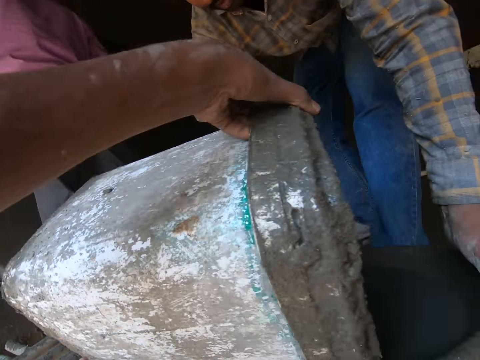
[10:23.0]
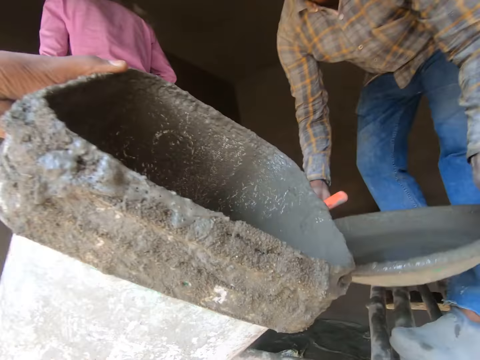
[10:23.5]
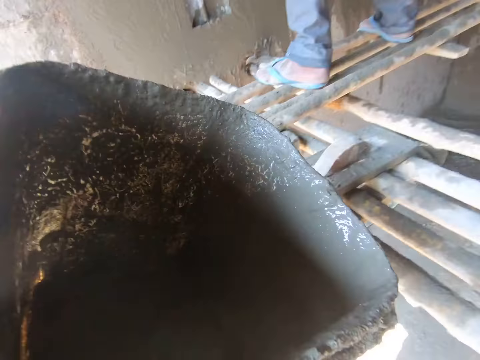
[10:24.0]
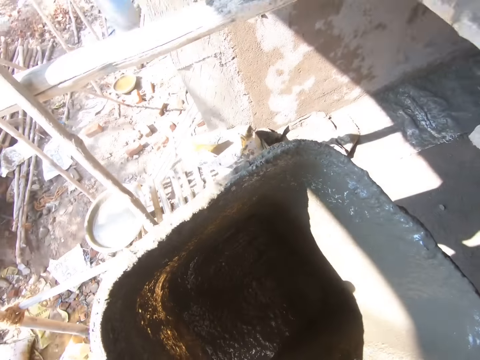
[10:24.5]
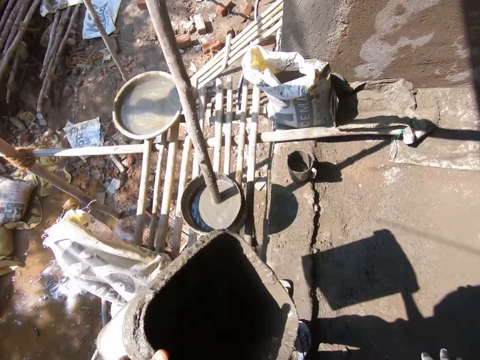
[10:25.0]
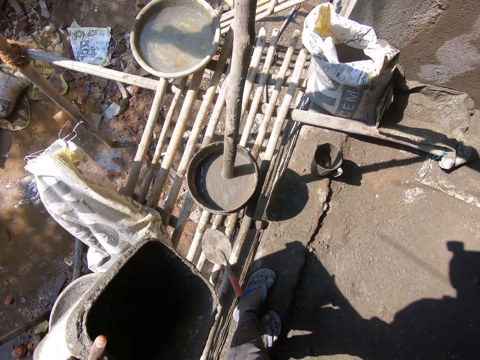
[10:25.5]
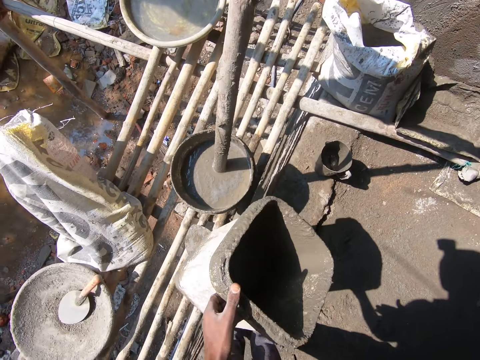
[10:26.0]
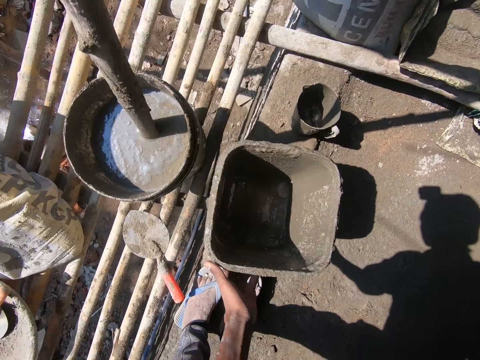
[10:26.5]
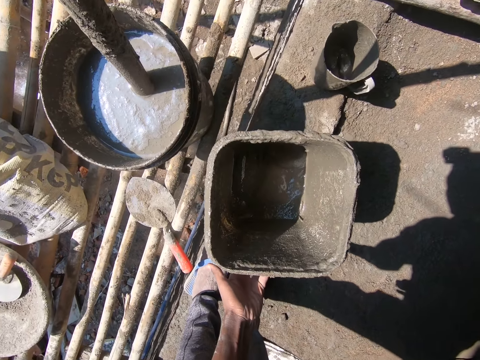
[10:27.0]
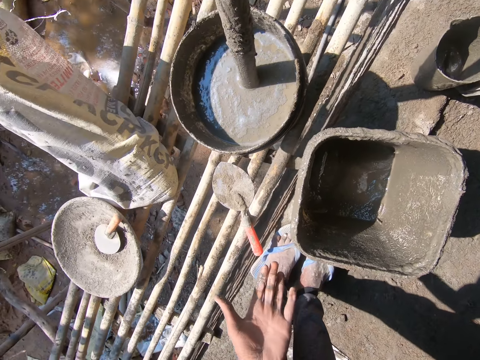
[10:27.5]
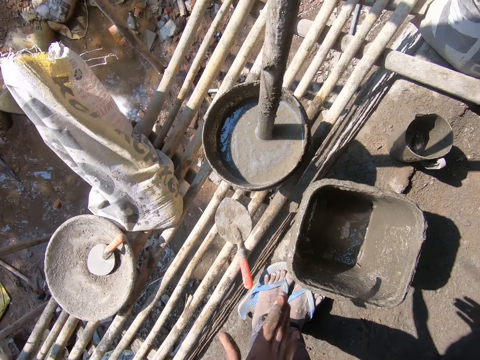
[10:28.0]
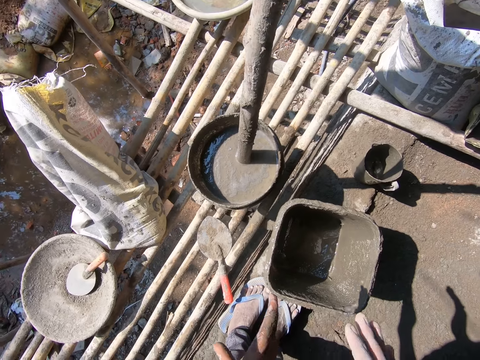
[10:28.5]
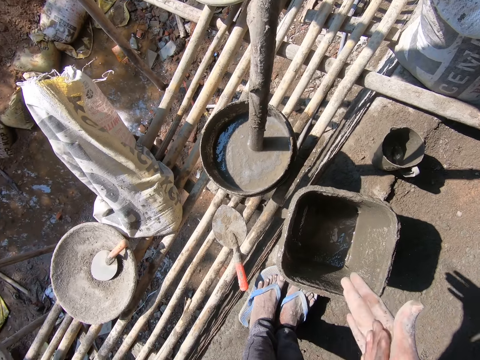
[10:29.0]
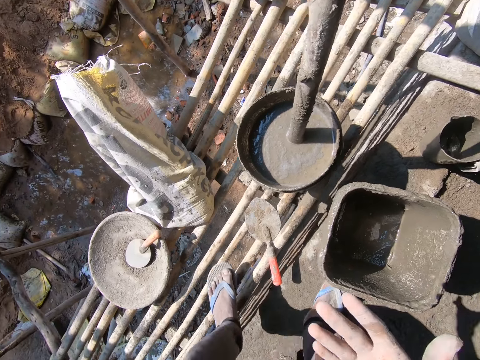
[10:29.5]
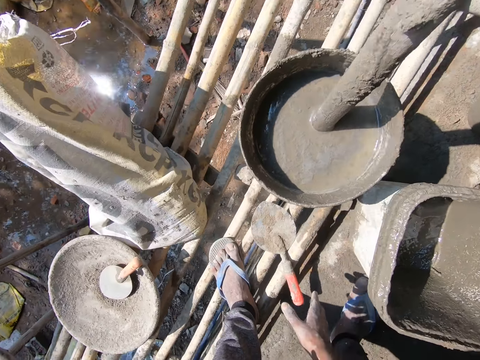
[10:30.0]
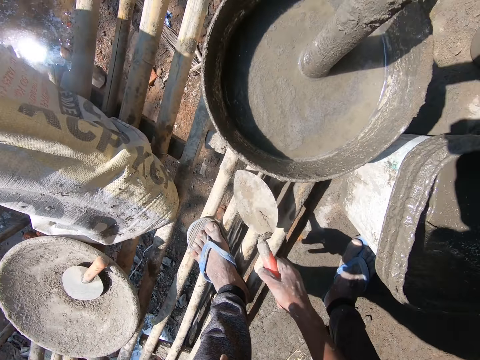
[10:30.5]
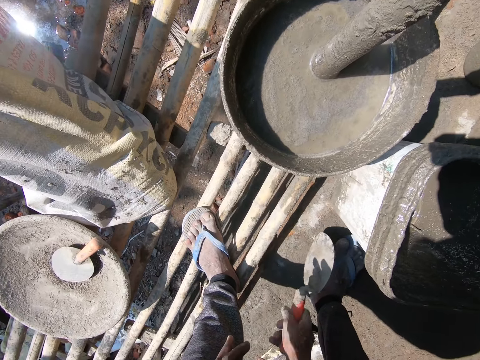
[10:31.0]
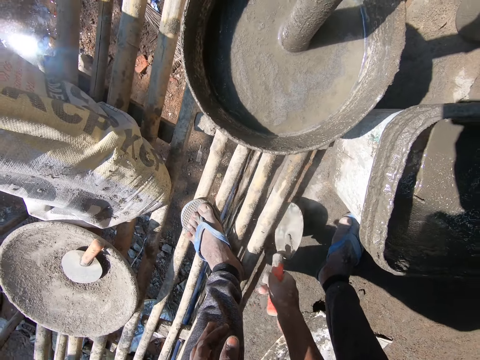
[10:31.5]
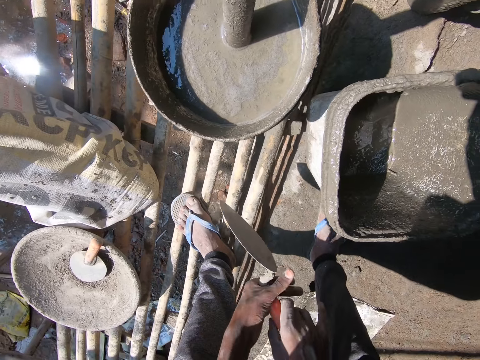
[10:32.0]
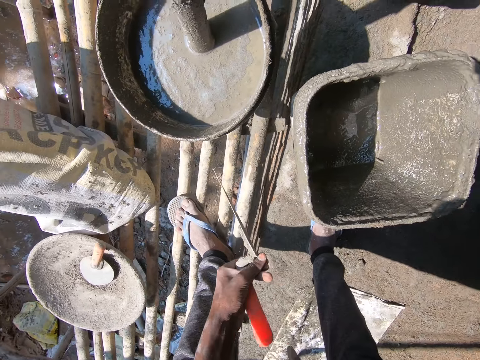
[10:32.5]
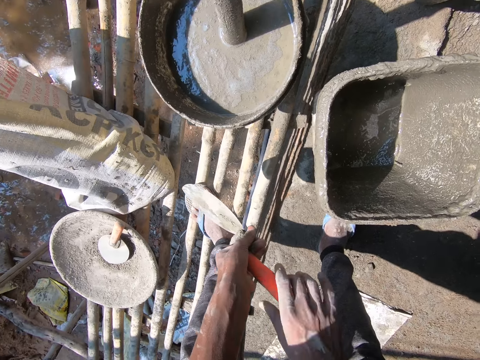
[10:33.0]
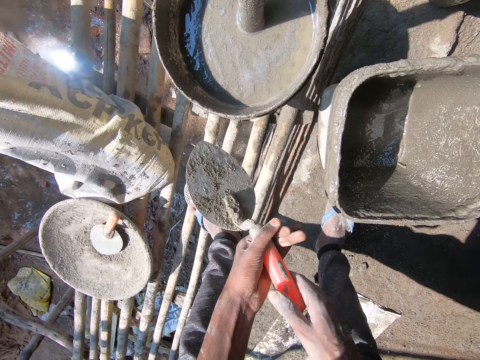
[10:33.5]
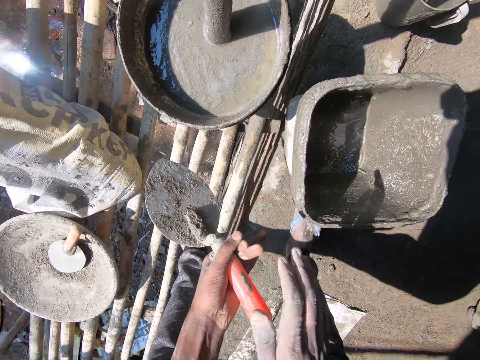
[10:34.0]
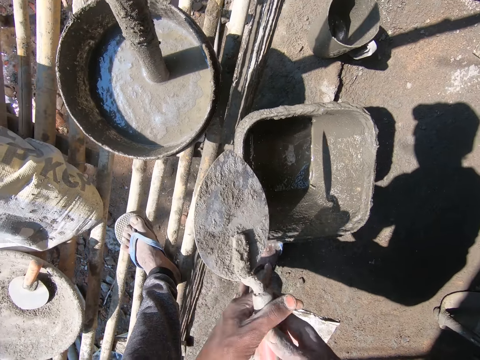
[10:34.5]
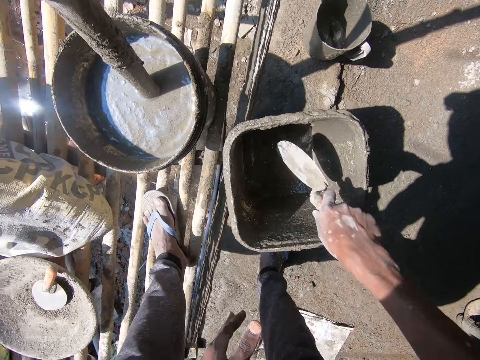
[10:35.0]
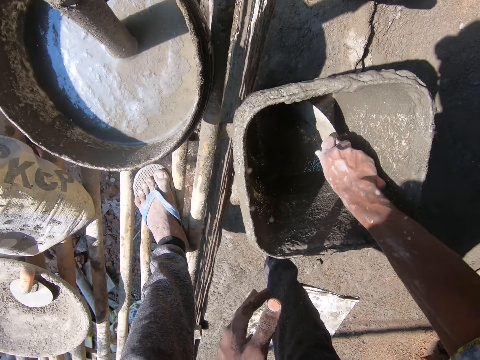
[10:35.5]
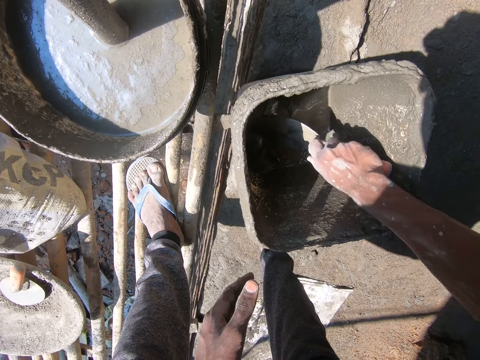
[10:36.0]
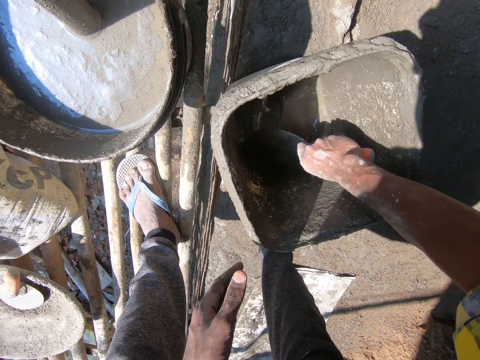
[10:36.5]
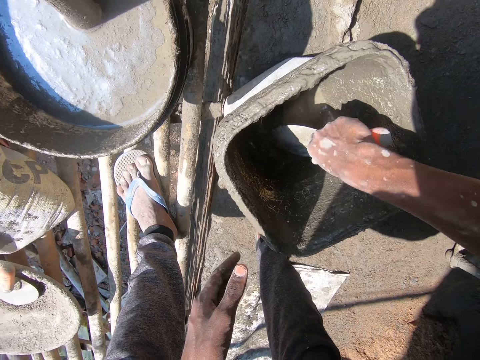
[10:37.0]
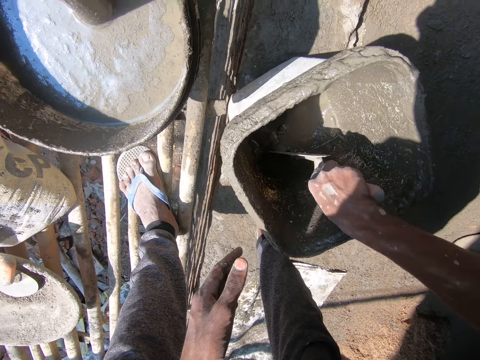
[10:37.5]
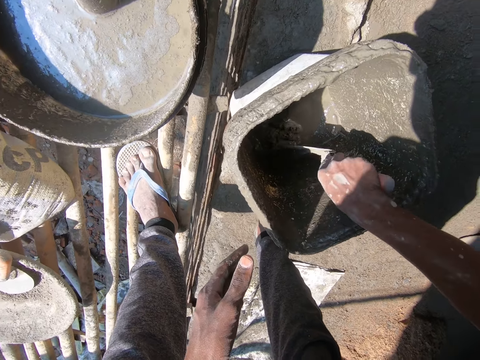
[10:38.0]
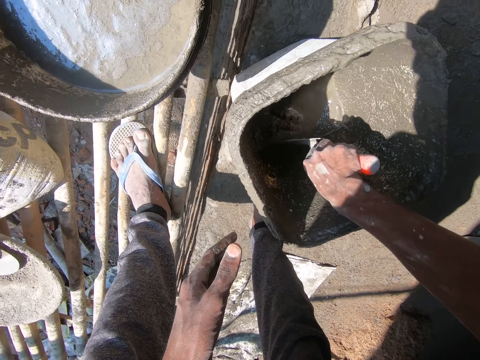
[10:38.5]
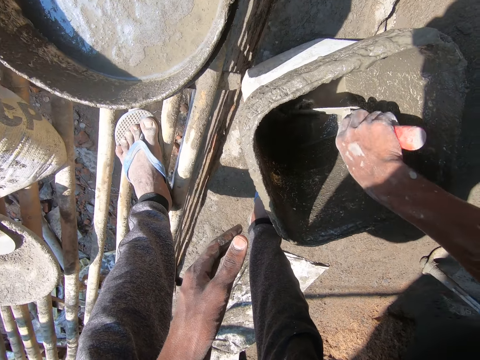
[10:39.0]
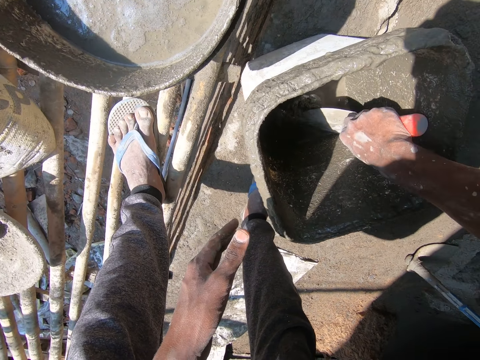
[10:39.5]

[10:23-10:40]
A man carries the basin to the other side of the room. The camera wearer places the bucket on the floor. He looks at his hand. He wipes his hands together. He picks a trowel from the ladder. He hits the trowel on the ladder. He holds the trowel with his other hand. He wipes the trowel. He scrubs the mixed mortar. He cleans the bucket with the trowel in his hand.

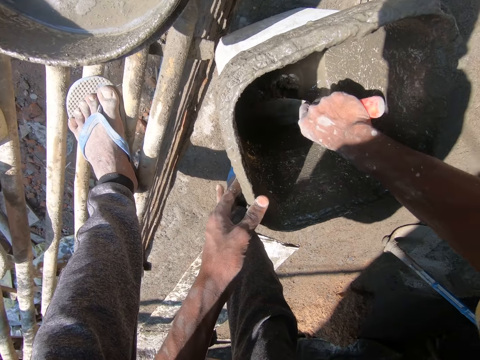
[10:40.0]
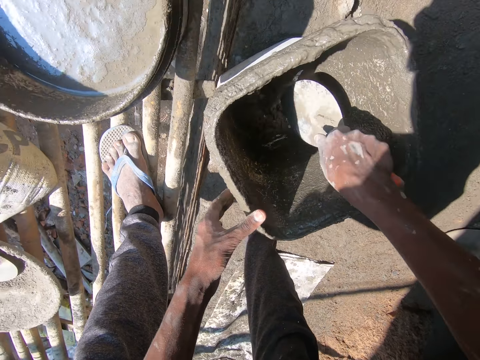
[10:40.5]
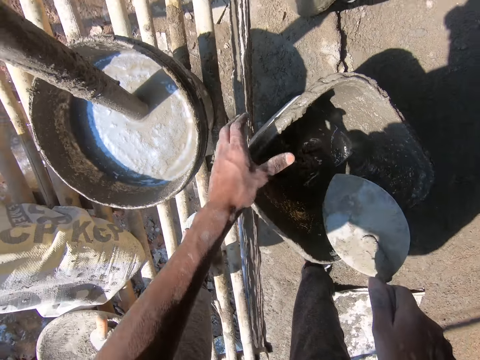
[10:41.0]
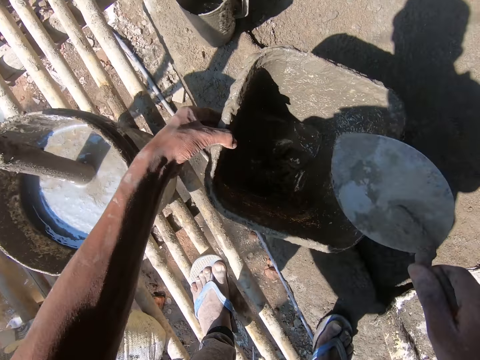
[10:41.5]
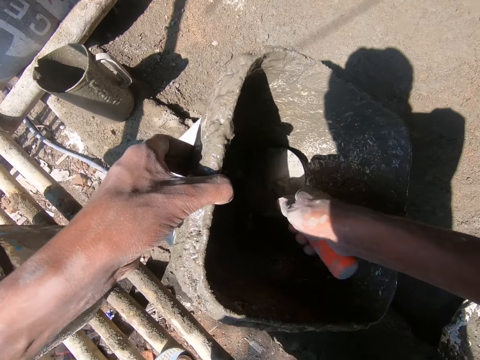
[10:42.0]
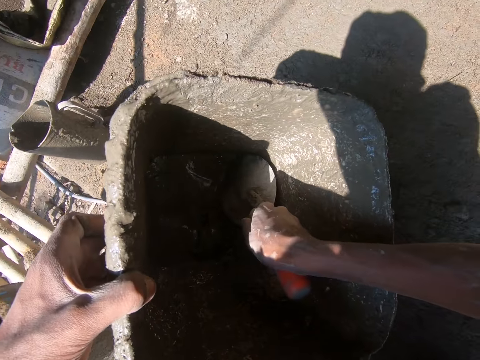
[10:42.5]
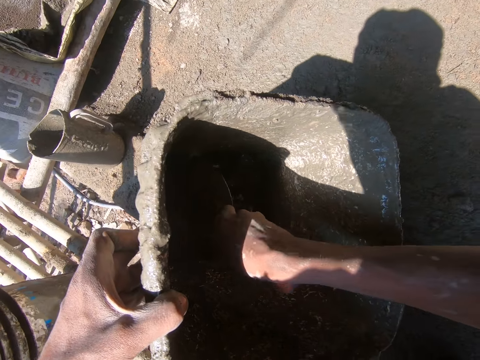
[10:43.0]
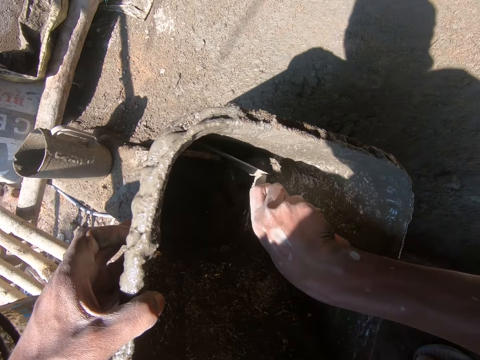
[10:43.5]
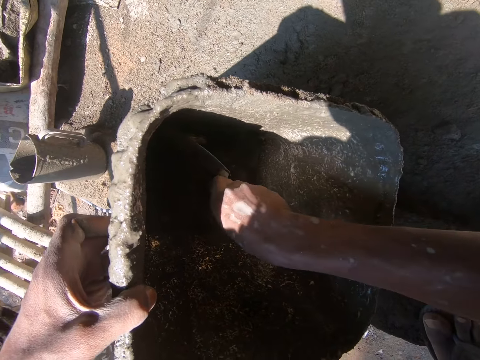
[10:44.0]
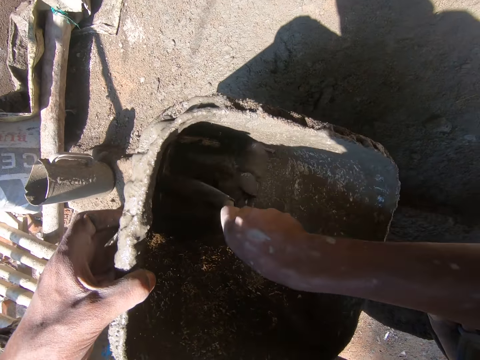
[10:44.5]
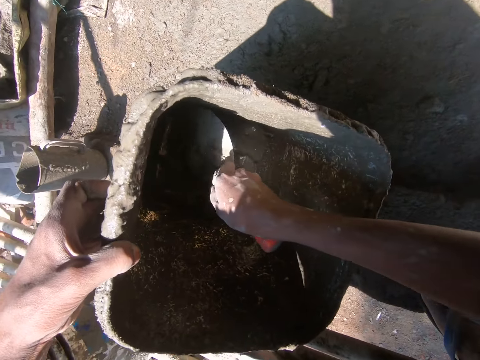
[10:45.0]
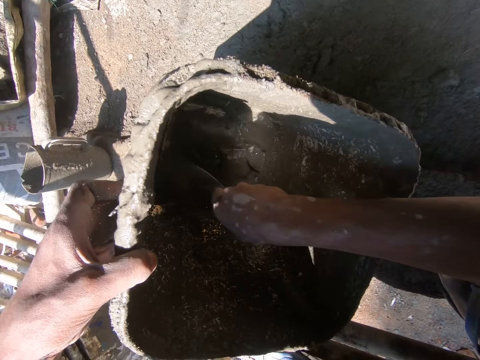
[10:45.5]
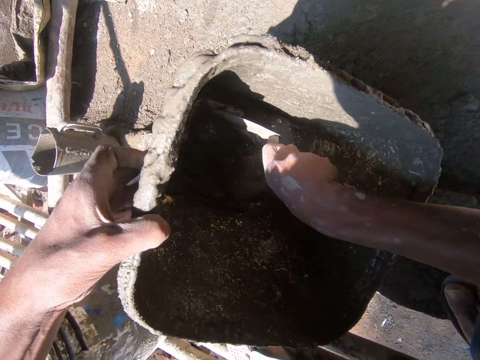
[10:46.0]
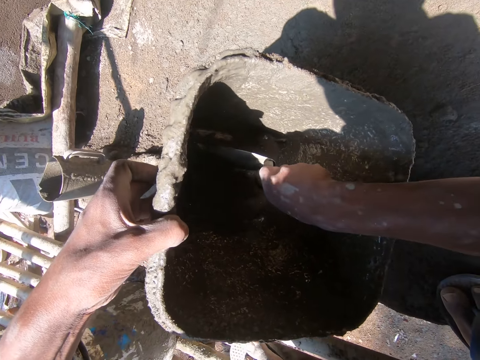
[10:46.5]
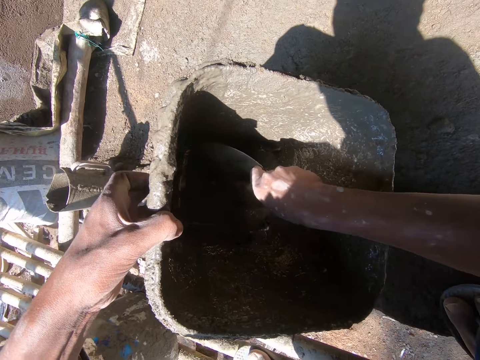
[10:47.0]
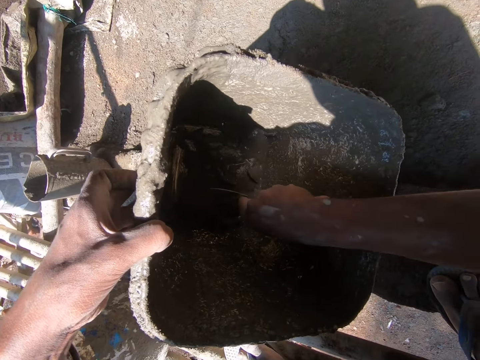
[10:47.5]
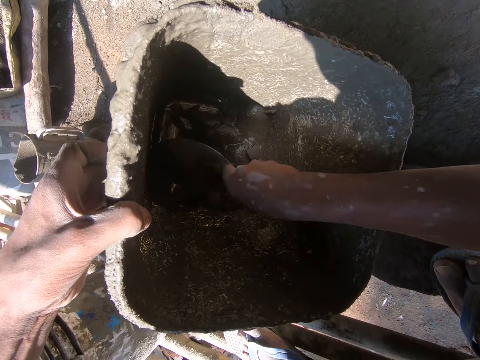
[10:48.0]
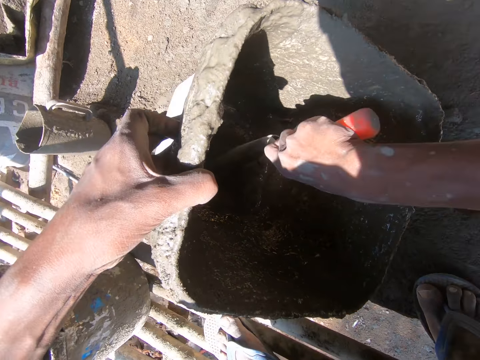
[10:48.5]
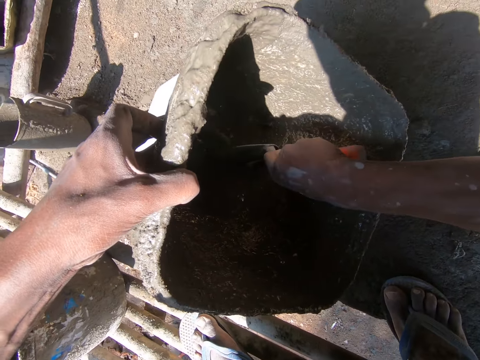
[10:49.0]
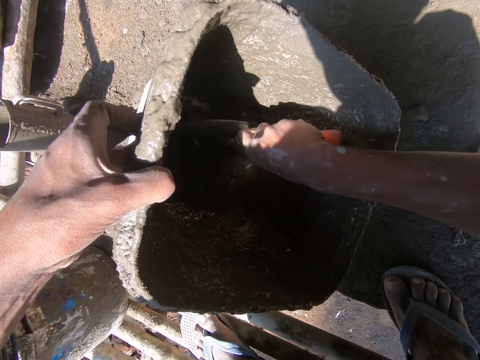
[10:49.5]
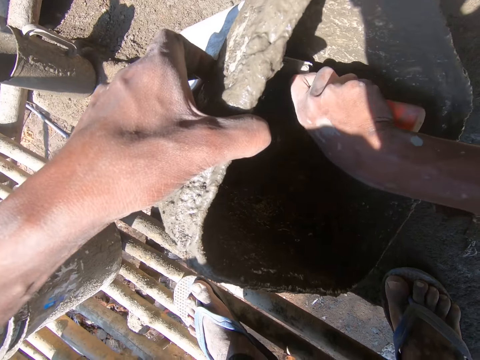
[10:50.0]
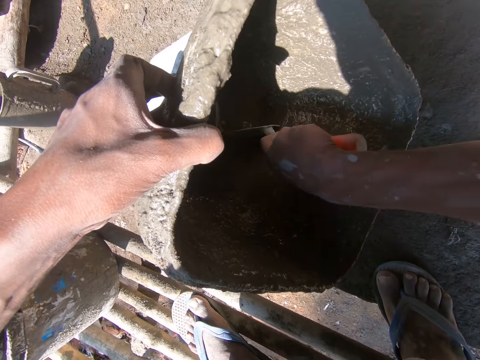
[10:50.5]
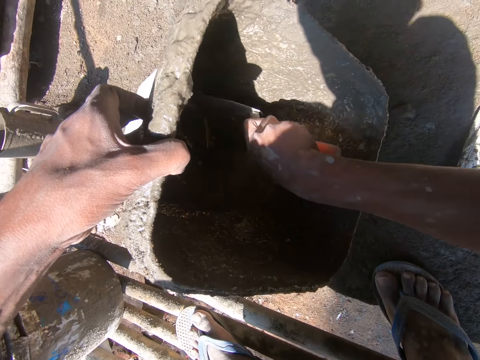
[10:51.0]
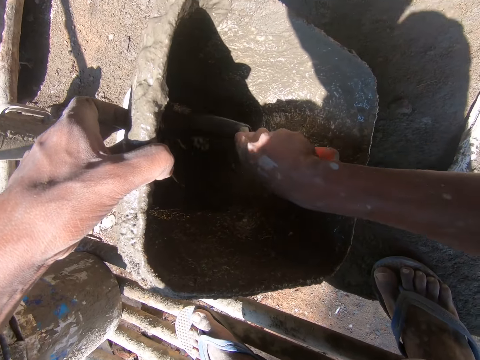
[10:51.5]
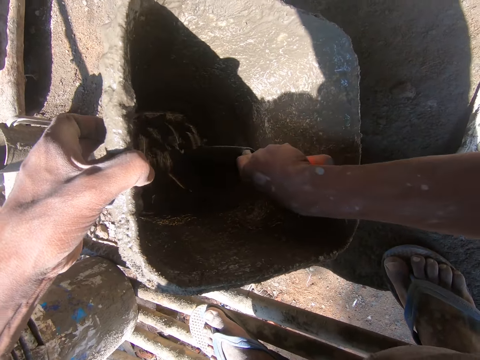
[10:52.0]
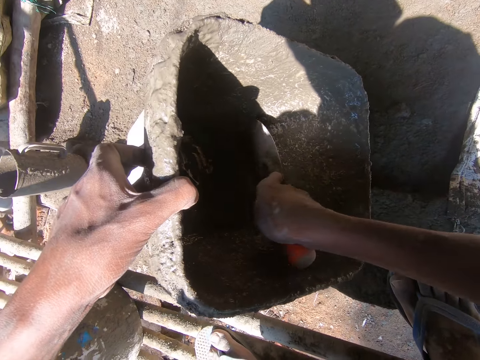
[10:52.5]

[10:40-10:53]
The camera wearer touches the mortar.
